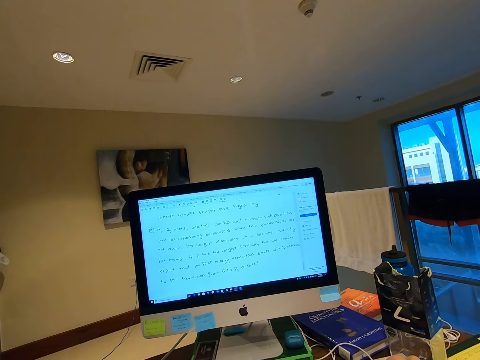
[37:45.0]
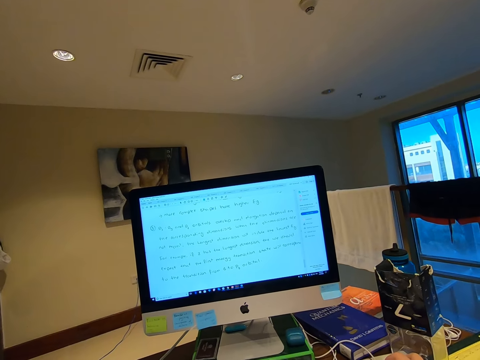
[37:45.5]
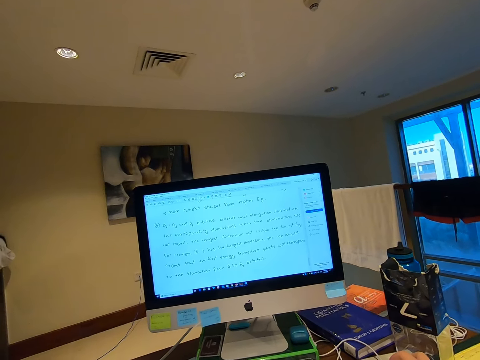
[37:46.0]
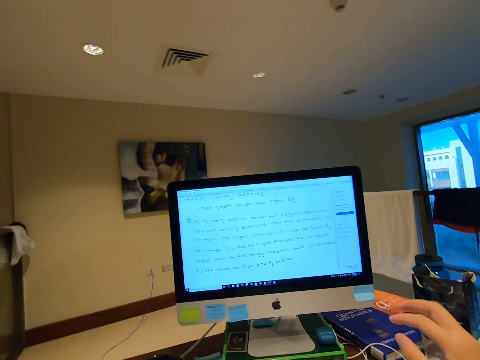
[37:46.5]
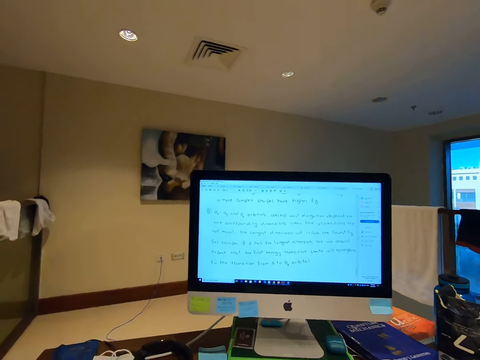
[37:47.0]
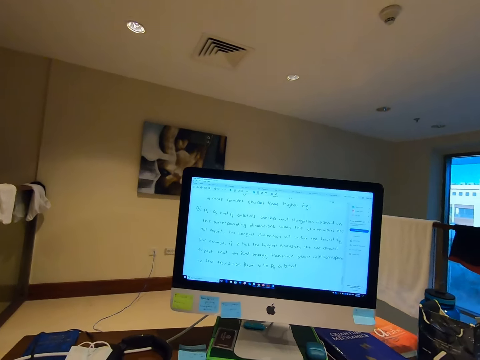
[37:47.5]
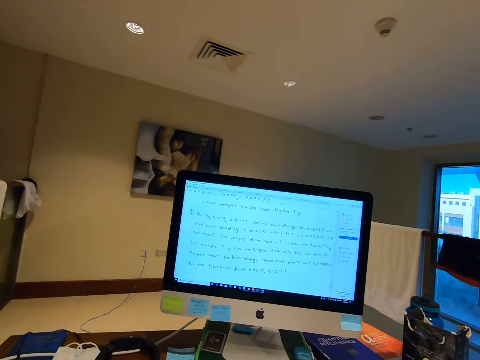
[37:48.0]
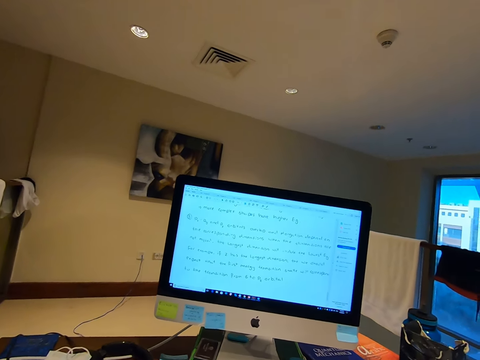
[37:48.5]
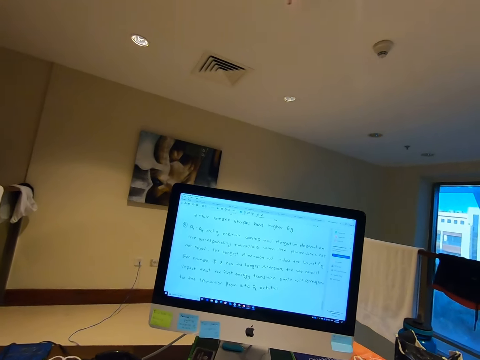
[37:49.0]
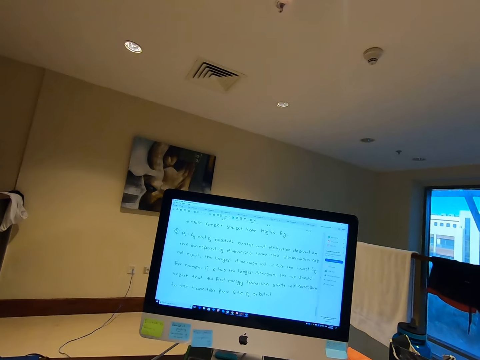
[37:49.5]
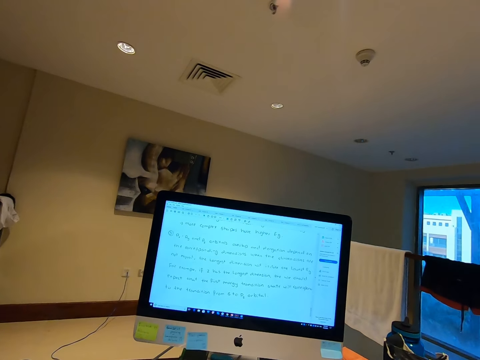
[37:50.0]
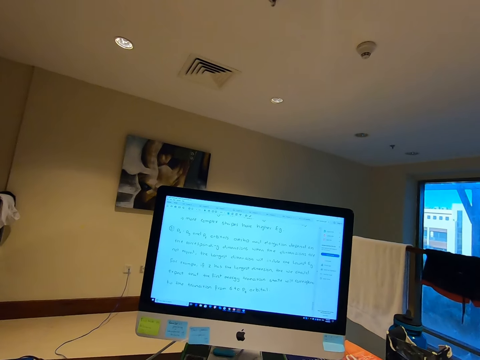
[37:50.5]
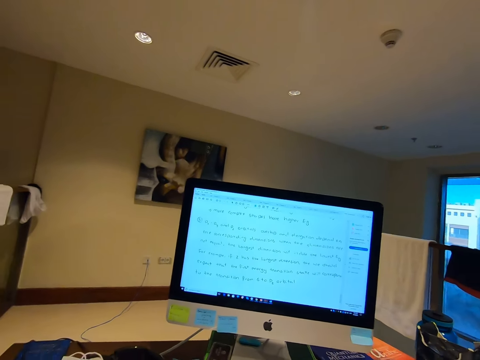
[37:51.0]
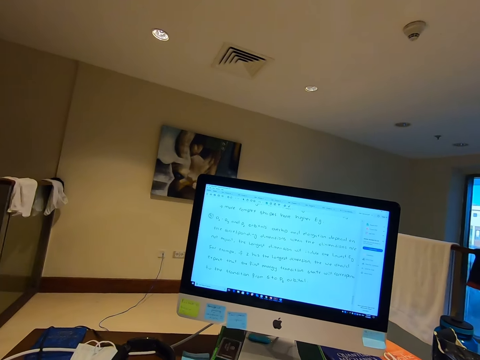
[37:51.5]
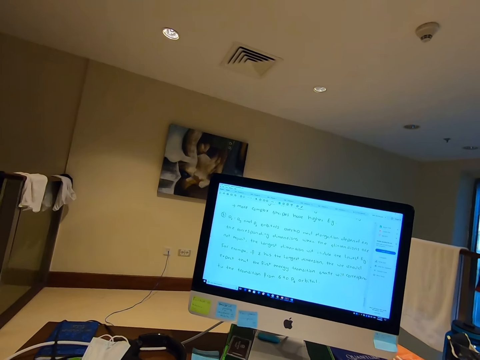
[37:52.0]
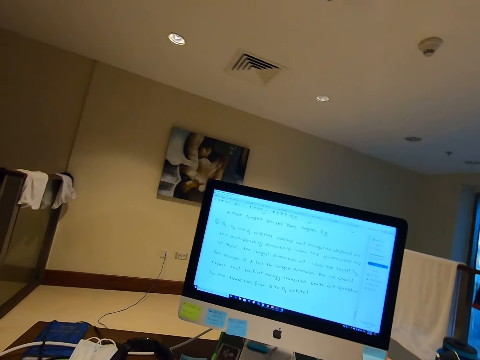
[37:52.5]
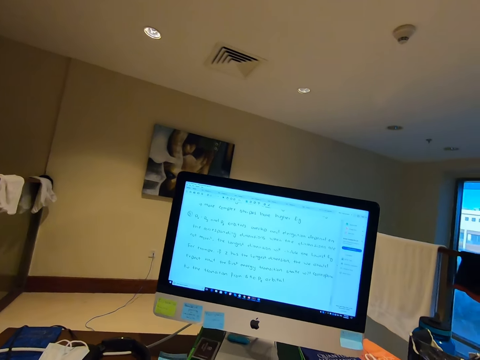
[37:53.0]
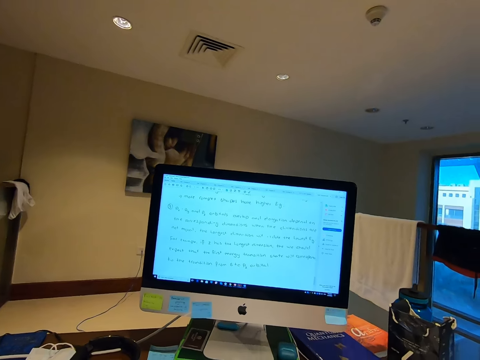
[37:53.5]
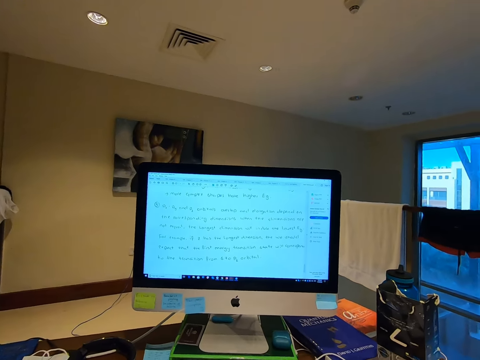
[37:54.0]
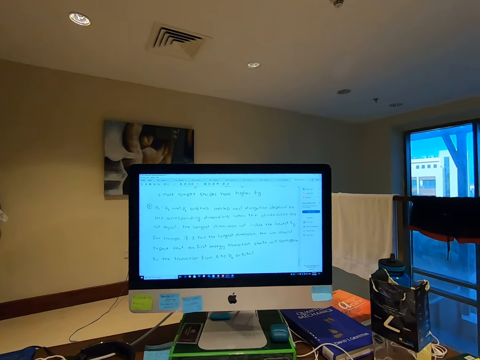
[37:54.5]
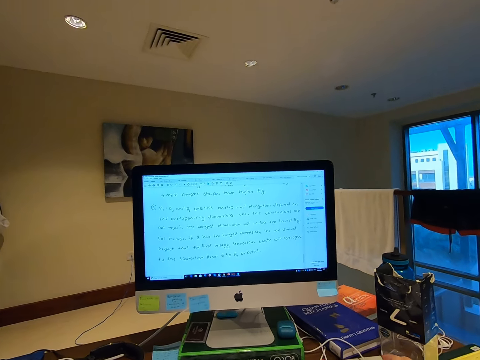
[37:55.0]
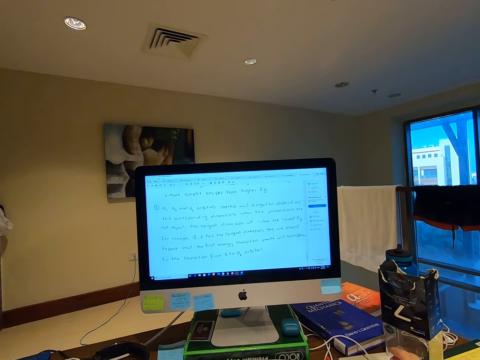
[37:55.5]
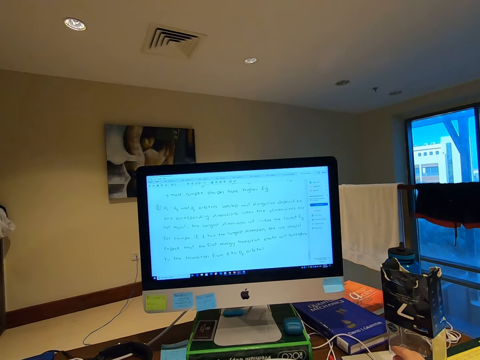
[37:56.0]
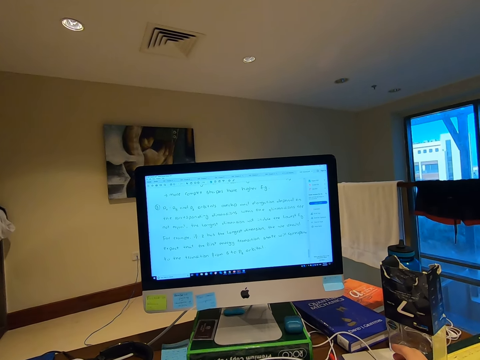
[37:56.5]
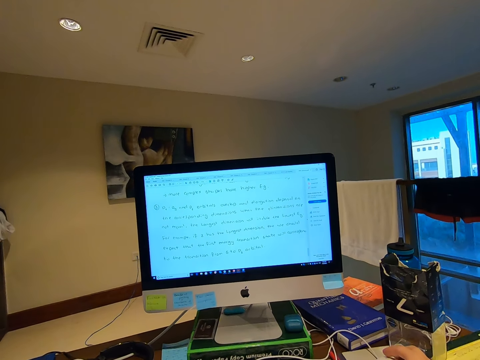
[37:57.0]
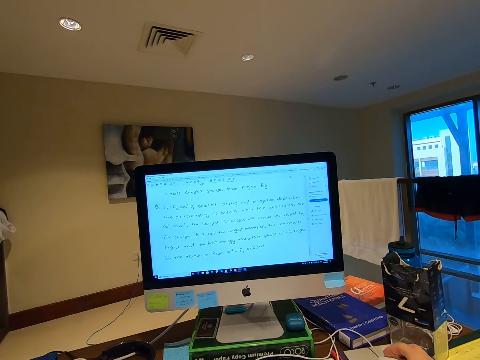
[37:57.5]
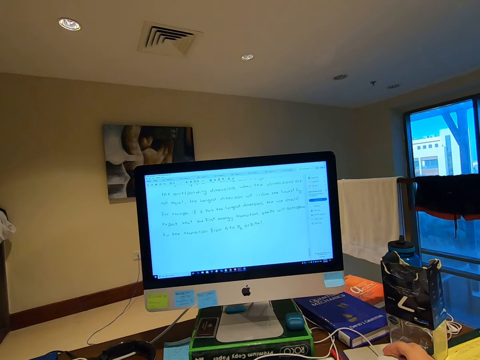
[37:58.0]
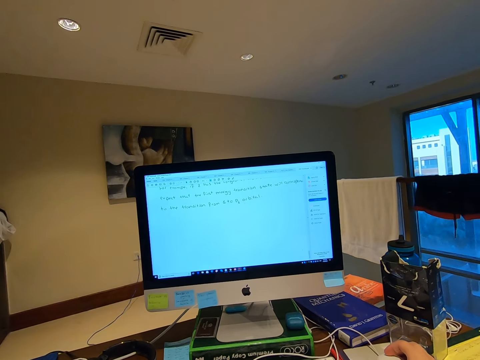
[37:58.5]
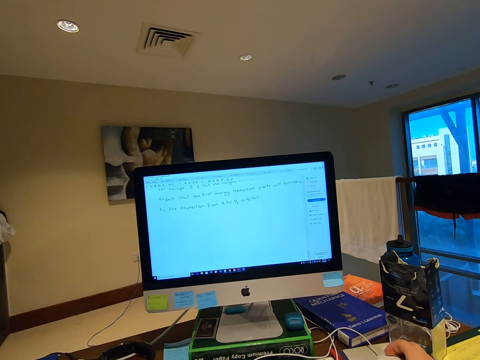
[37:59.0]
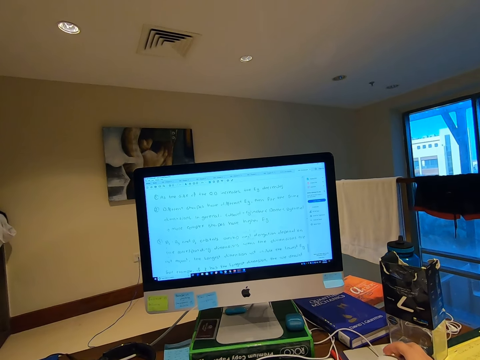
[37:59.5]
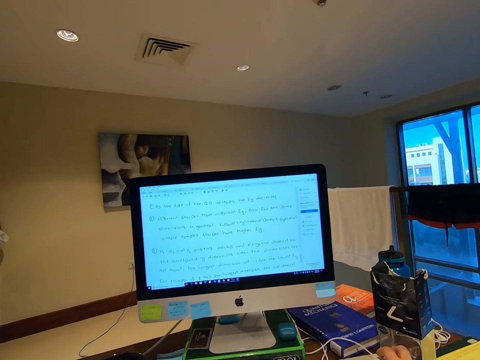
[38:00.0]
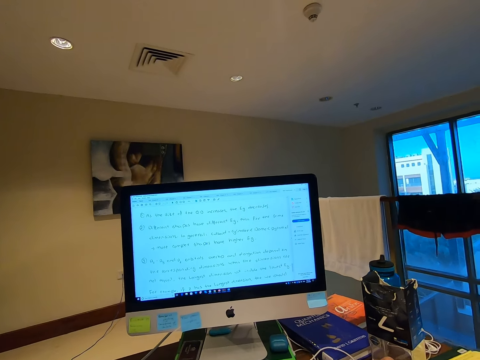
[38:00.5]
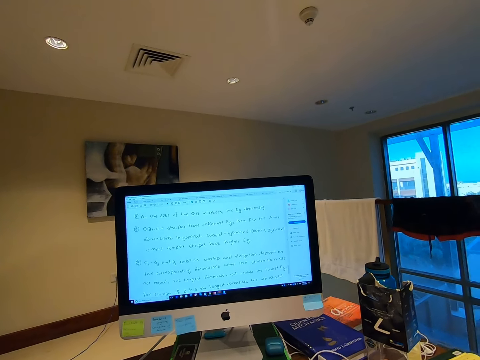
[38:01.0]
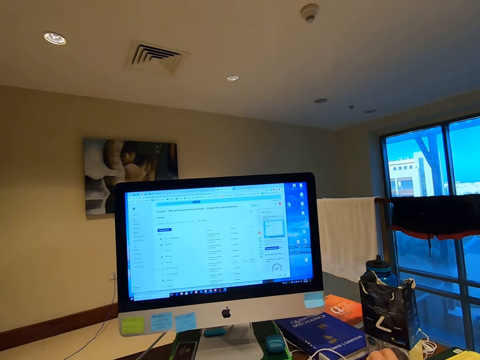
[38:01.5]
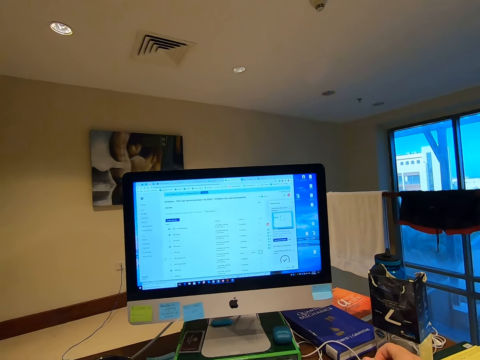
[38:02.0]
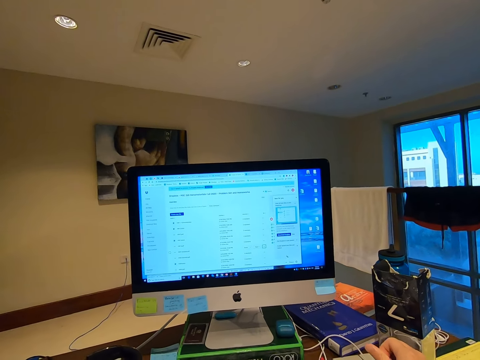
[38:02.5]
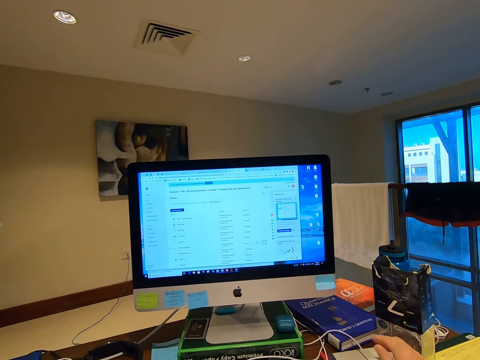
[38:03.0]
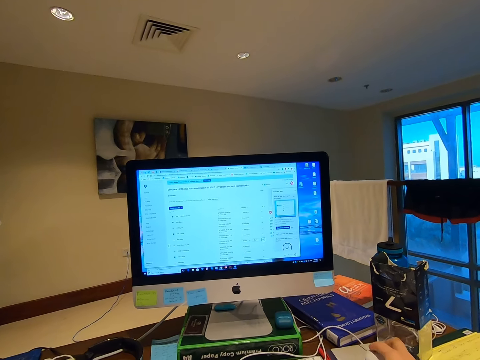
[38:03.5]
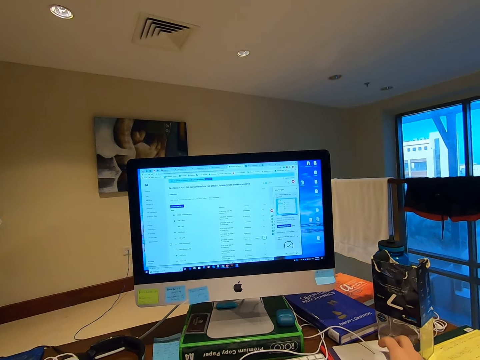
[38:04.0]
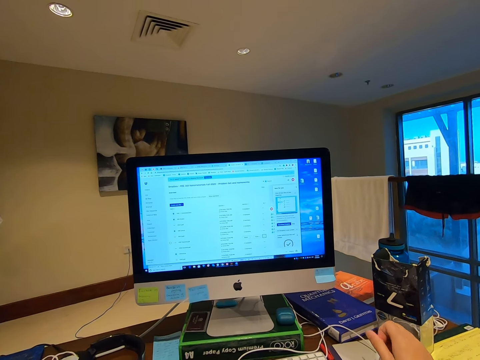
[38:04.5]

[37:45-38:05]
The camera wearer adjusts the camera. She operates the computer. She scrolls the computer mouse with her right hand.

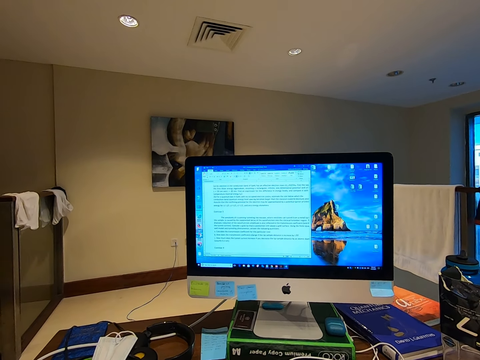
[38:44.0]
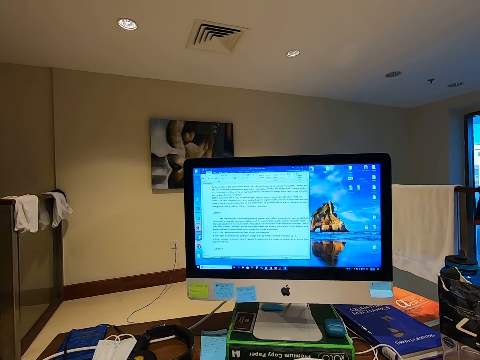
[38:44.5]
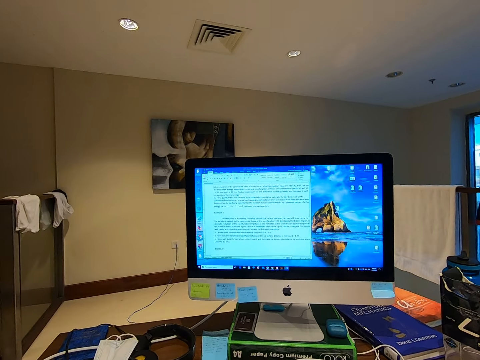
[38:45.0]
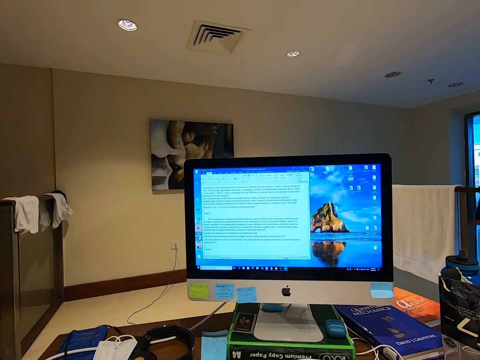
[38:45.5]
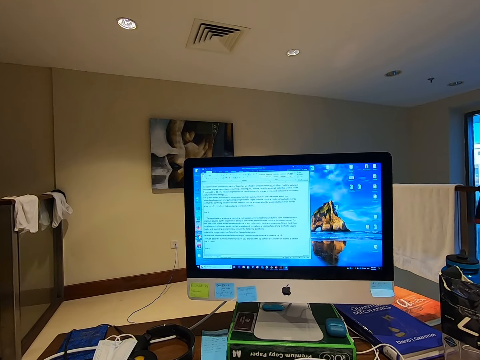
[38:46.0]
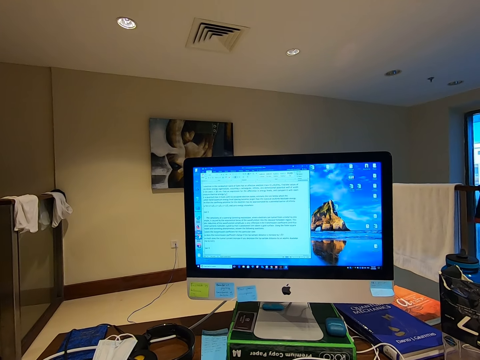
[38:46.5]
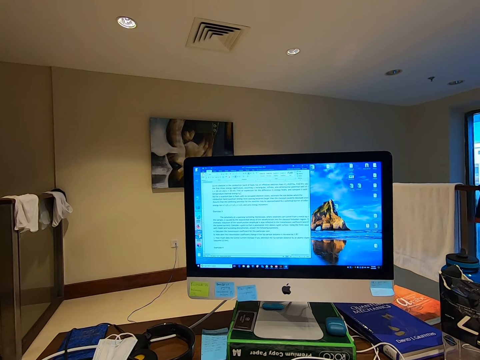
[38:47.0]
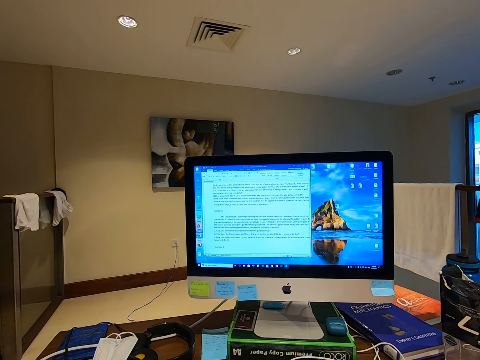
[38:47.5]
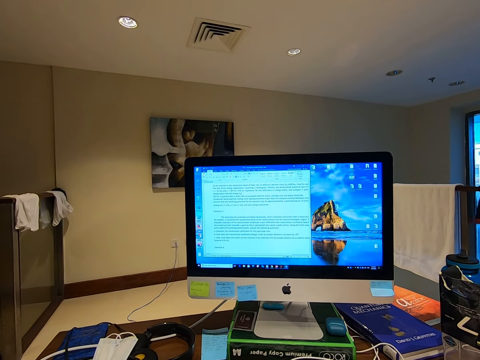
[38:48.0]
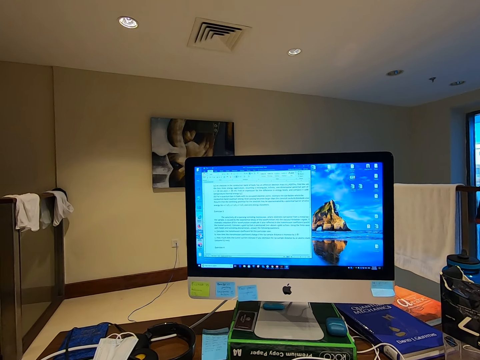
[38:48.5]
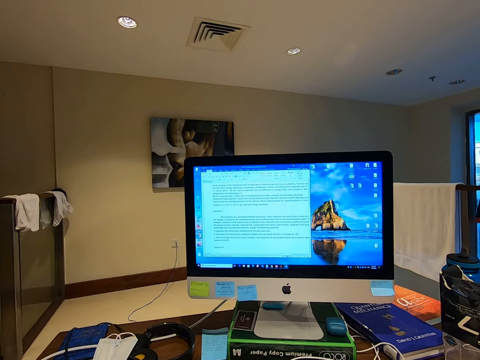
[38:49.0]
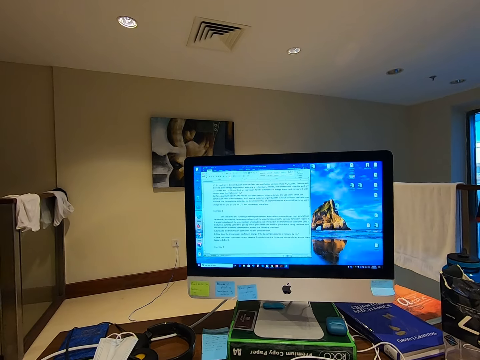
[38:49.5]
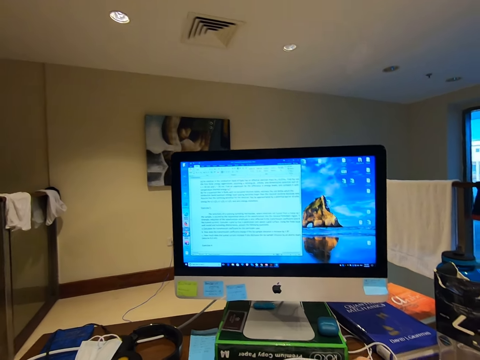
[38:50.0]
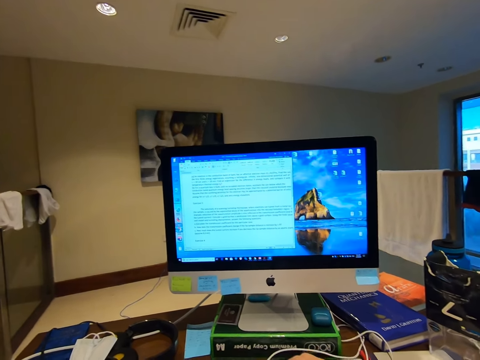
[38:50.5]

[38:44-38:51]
The camera wearer stares at the computer desktop.
